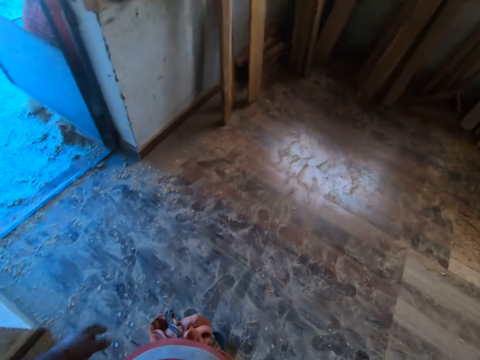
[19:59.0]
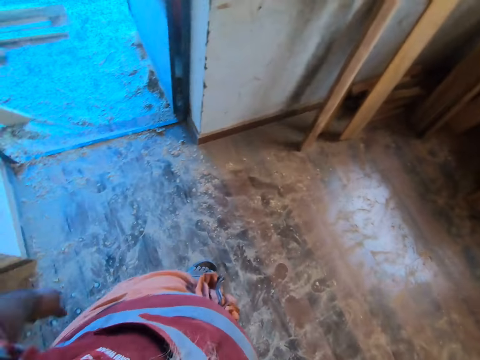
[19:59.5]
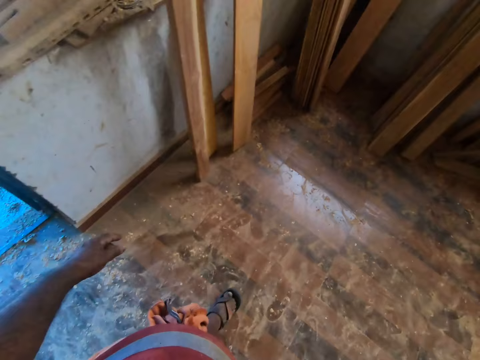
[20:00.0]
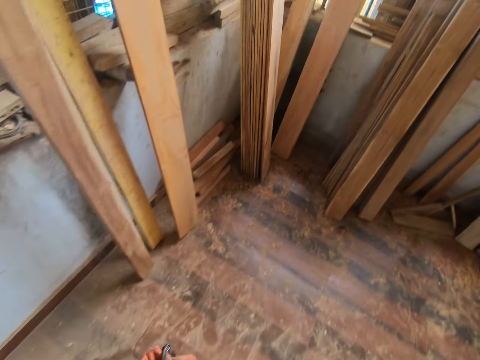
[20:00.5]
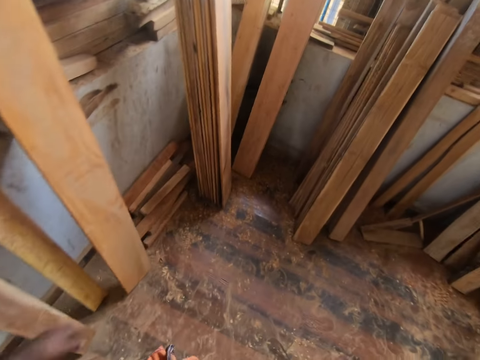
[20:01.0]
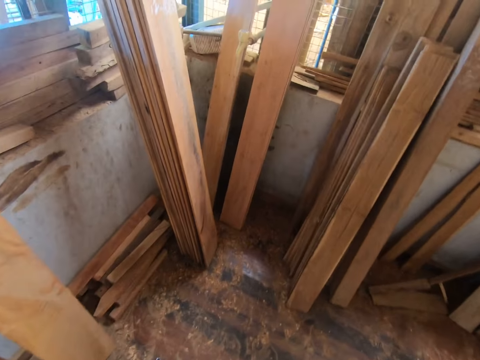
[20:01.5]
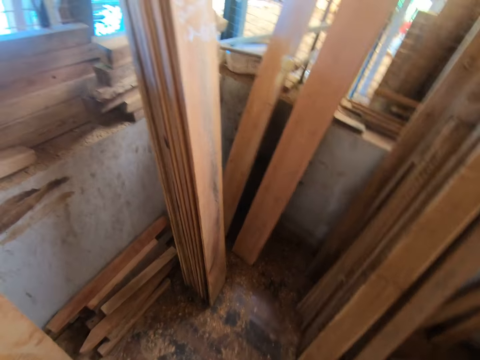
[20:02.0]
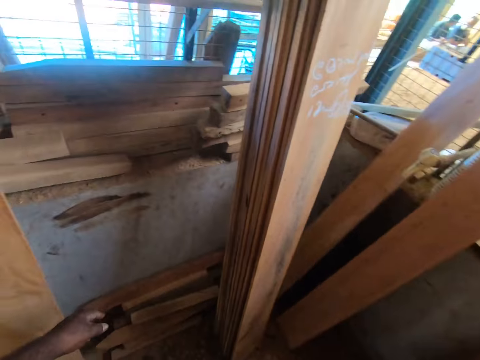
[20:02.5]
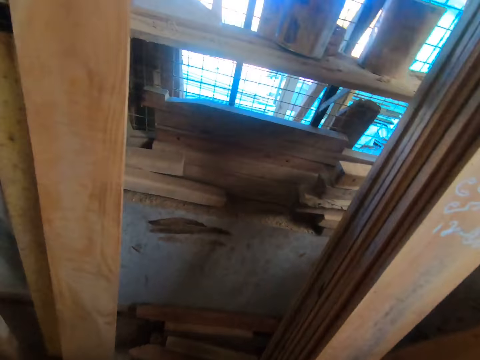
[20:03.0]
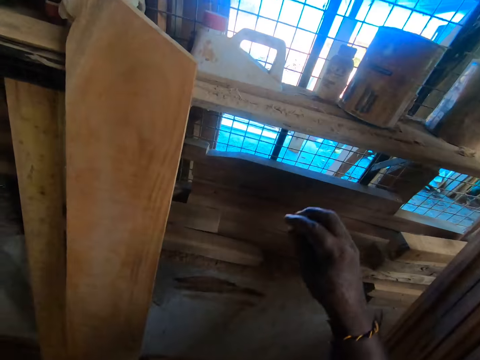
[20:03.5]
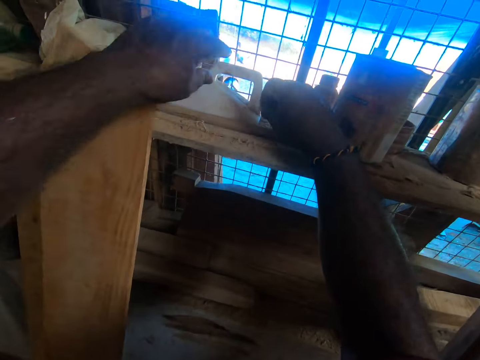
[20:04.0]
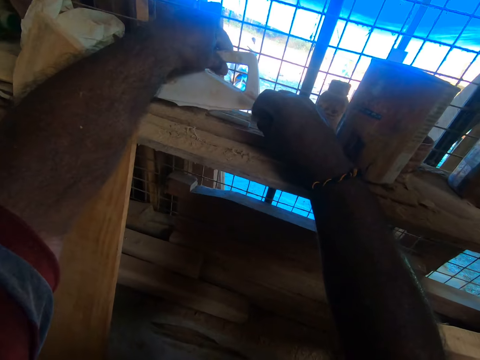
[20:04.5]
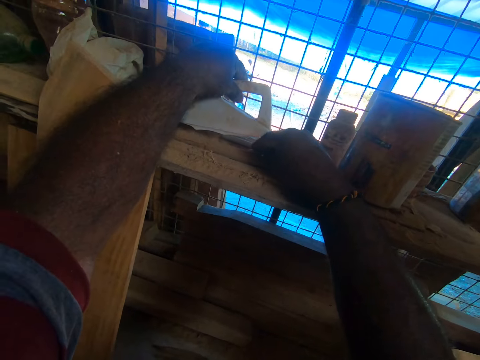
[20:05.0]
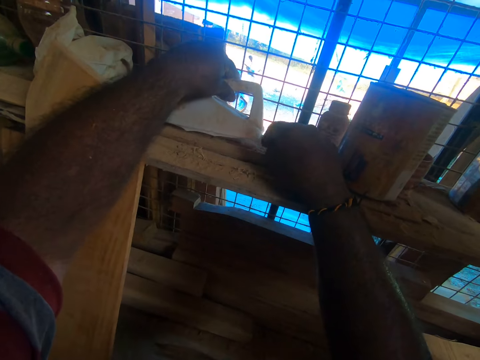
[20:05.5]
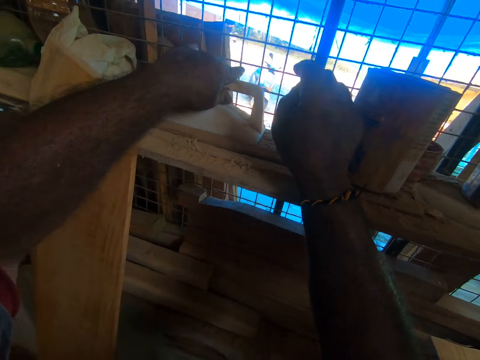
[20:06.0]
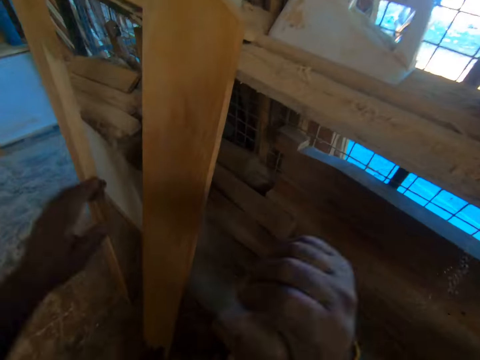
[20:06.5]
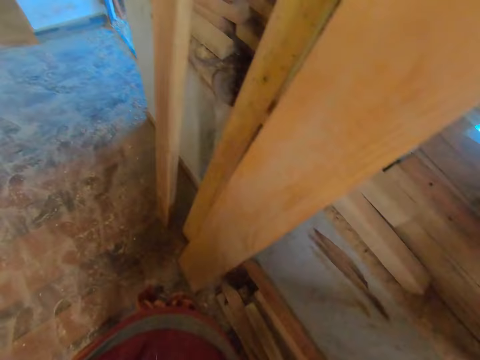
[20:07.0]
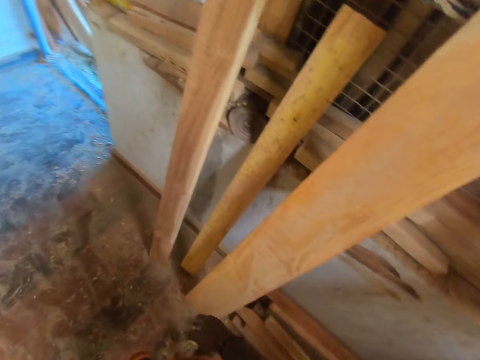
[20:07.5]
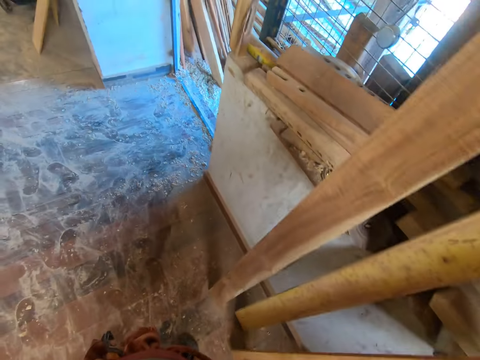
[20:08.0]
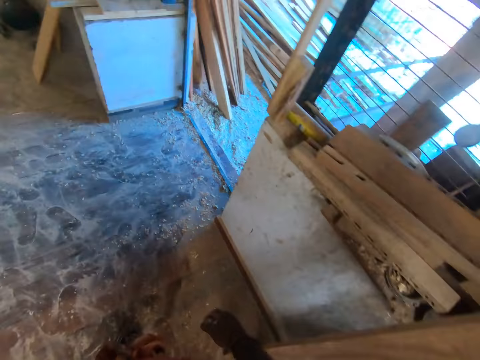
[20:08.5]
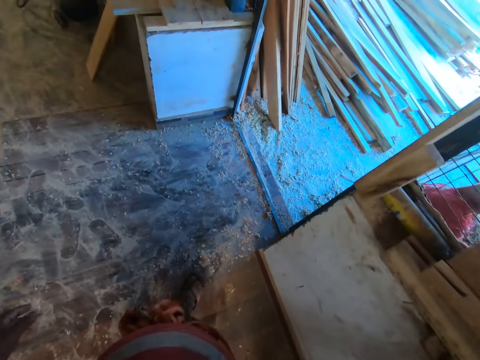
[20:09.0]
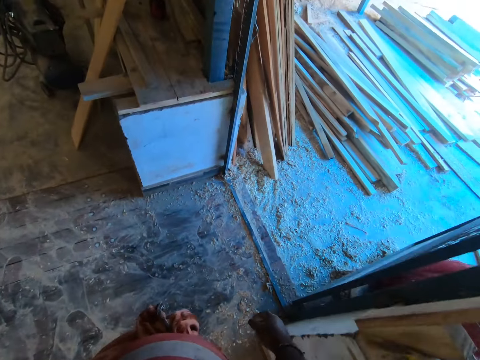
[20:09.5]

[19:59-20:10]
The camera wearer lifts a plastic lid from the tool rack with his left hand. He drops the chalk on the tool rack with his right hand. He drops the plastic lid on the tool rack with his left hand. He walks.

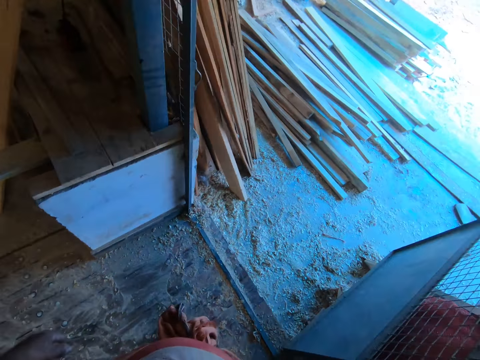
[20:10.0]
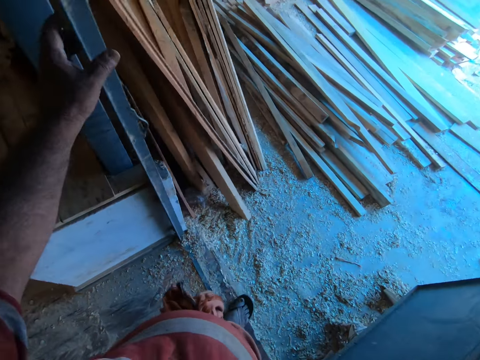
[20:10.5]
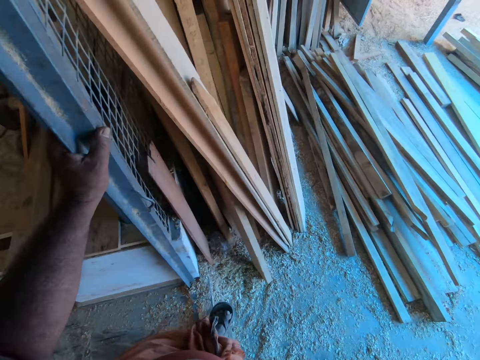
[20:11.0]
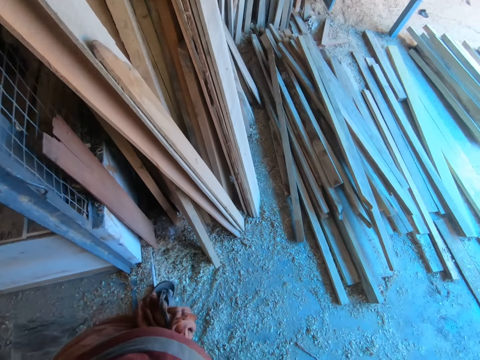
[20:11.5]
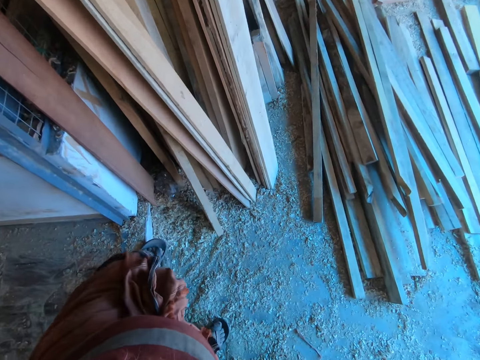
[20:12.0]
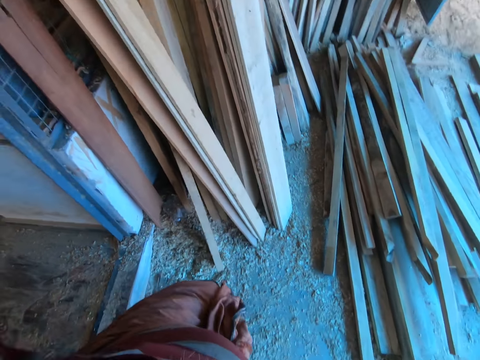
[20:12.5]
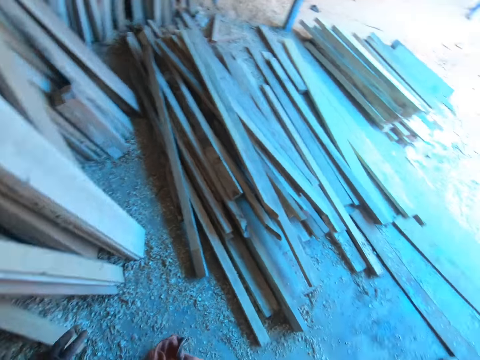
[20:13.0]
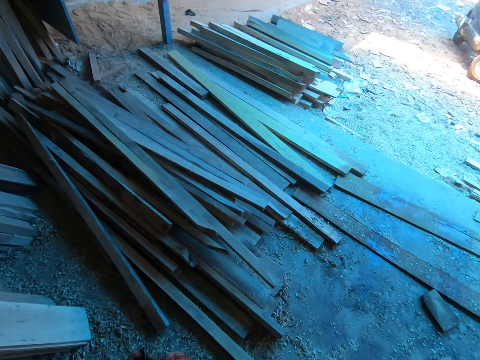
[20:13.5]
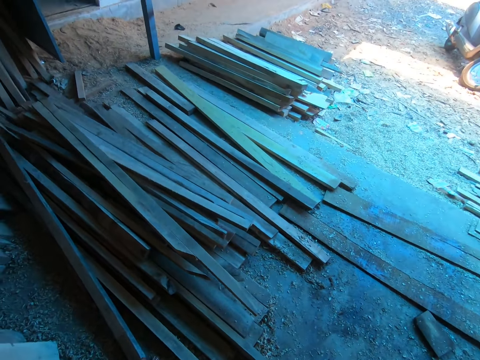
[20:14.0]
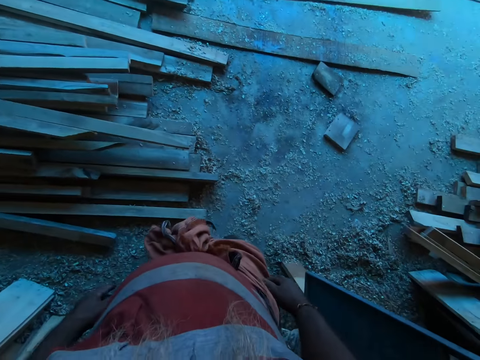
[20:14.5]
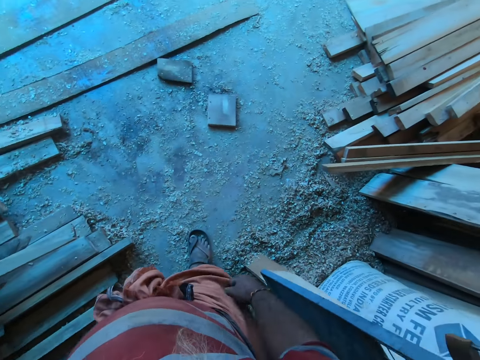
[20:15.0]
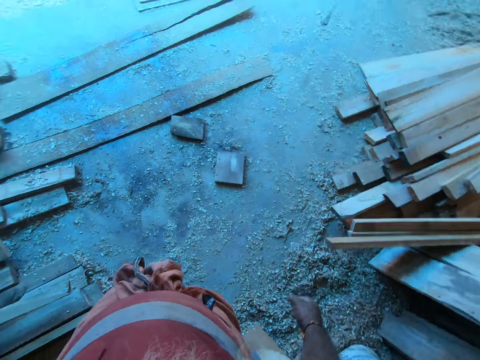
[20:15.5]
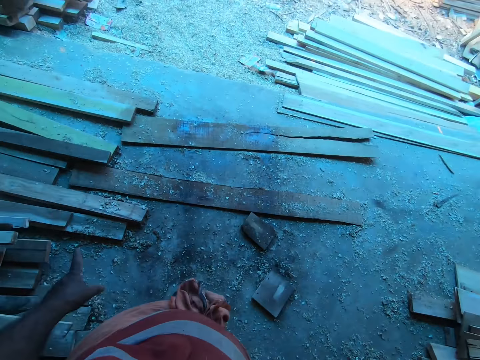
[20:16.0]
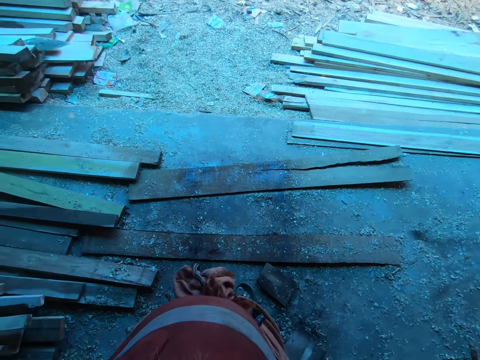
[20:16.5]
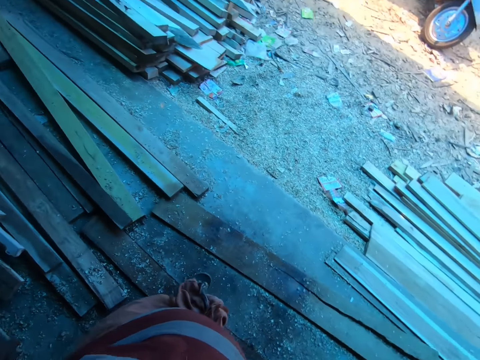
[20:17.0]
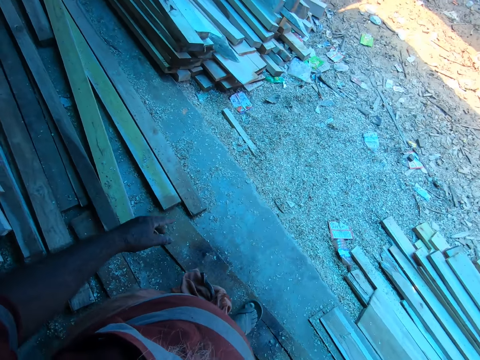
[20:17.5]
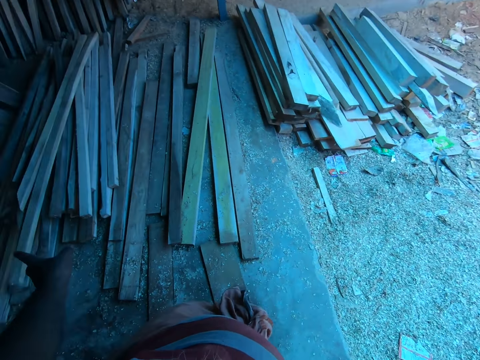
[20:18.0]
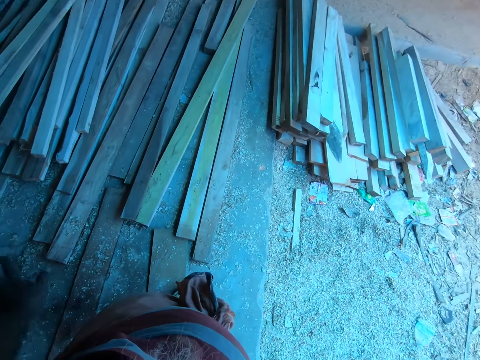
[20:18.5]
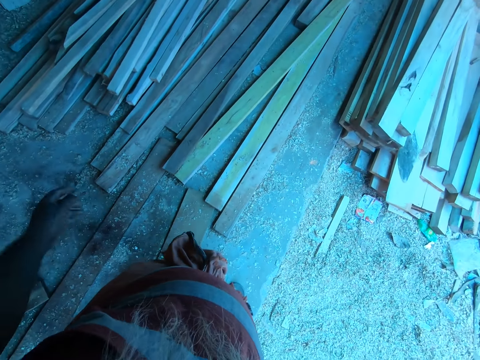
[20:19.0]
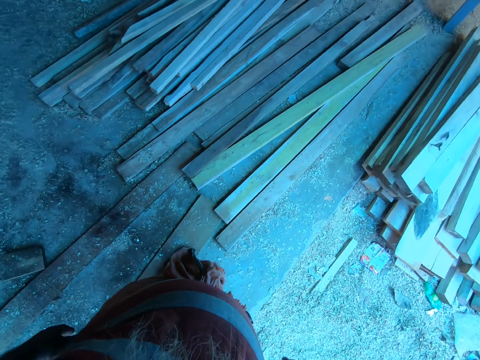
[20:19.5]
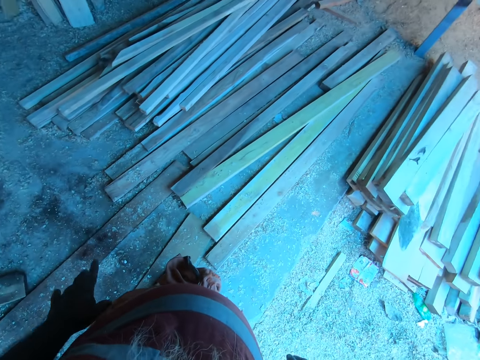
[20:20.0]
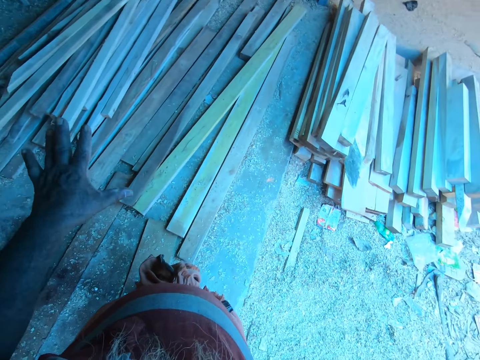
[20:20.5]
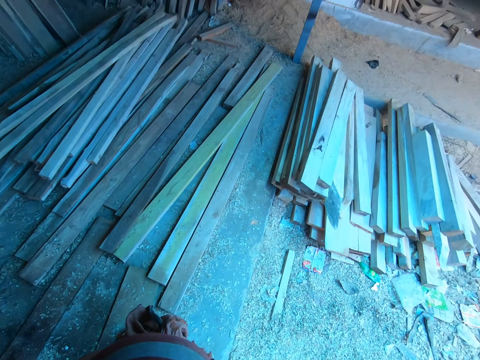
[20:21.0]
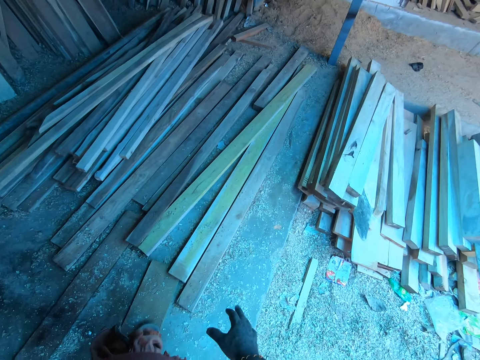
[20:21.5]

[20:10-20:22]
The camera wearer holds a door frame with his left hand. He interacts with a man. He walks. He talks.

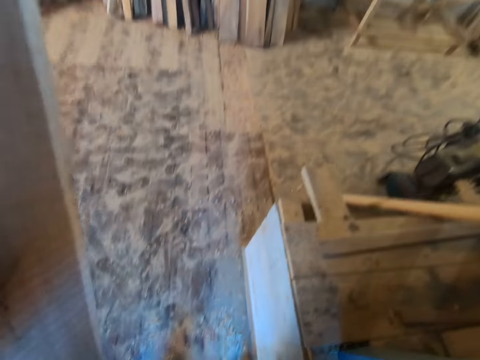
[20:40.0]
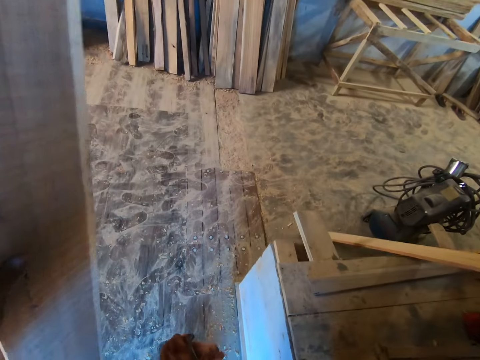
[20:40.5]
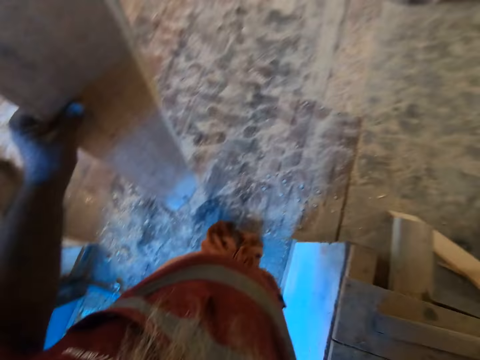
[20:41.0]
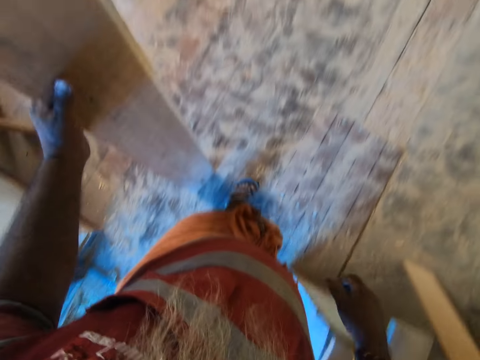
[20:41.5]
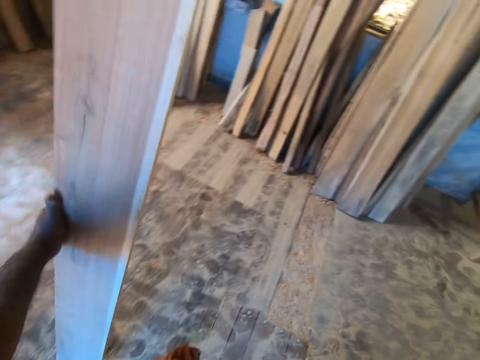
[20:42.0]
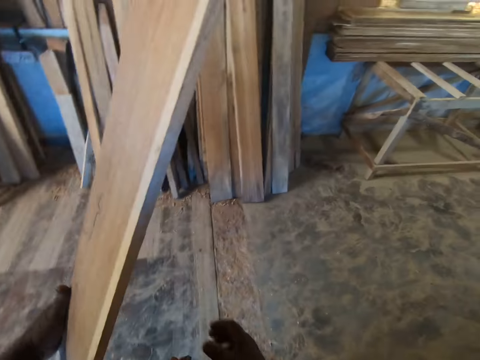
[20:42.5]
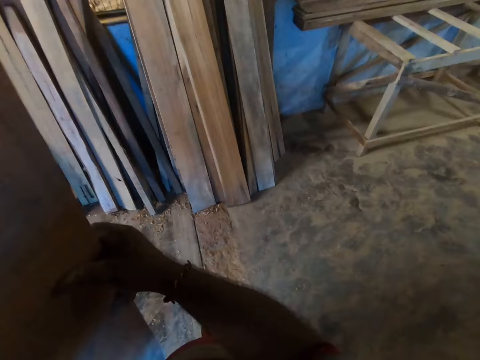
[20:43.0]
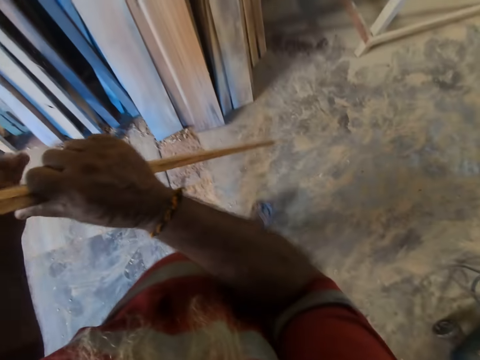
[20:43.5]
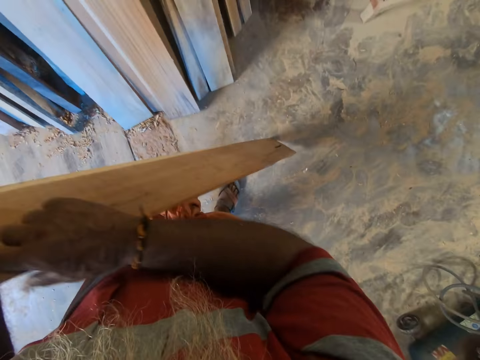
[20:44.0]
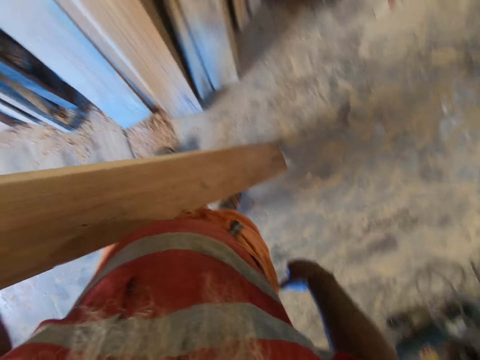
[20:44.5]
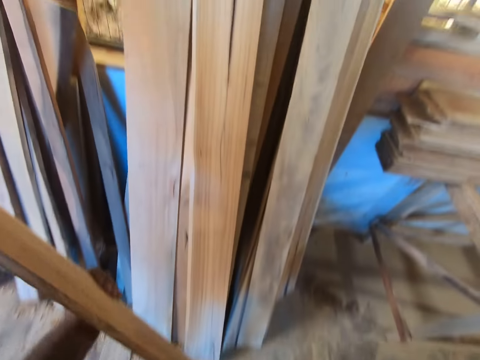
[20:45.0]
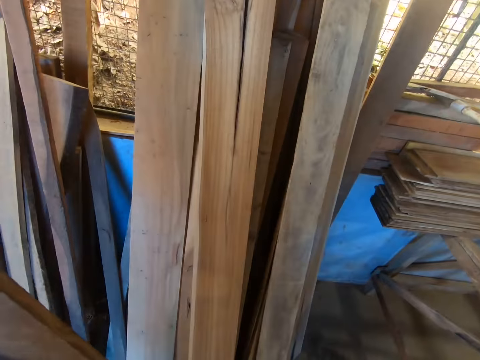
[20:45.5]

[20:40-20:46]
The camera wearer places the plank in his left hand on the floor. He lifts the plank from the floor with his hands. He places the plank on the floor with his hands.
